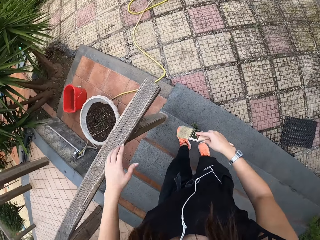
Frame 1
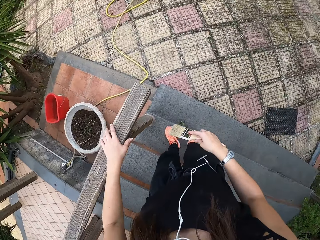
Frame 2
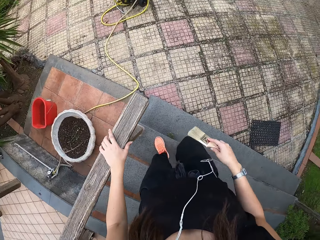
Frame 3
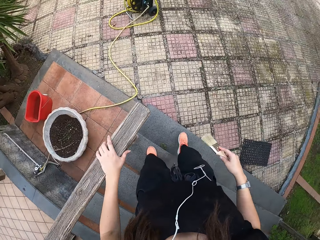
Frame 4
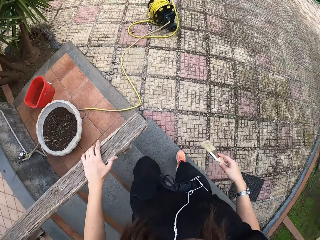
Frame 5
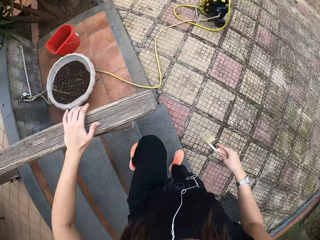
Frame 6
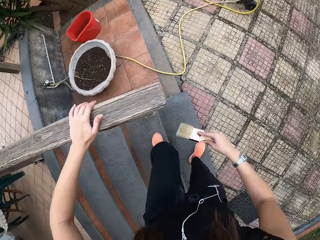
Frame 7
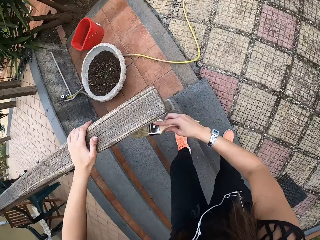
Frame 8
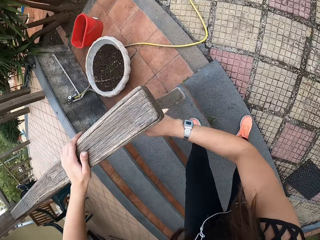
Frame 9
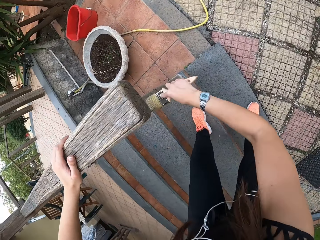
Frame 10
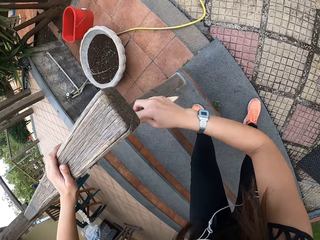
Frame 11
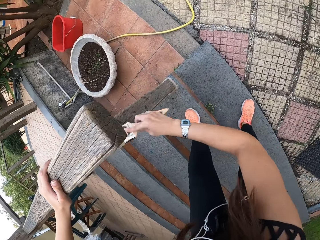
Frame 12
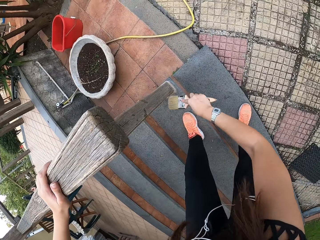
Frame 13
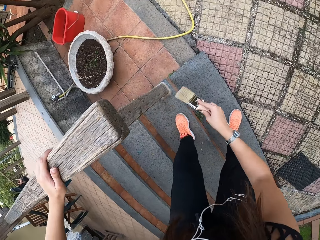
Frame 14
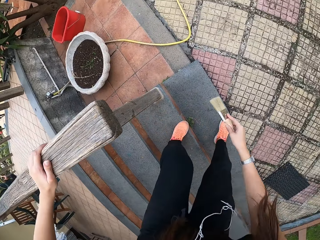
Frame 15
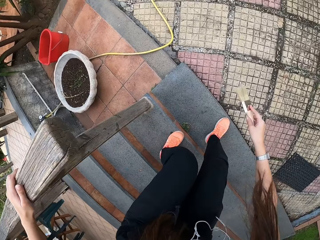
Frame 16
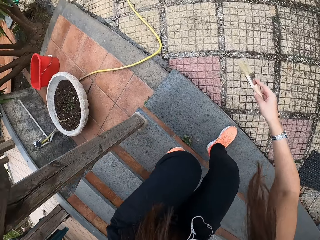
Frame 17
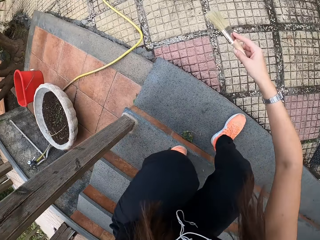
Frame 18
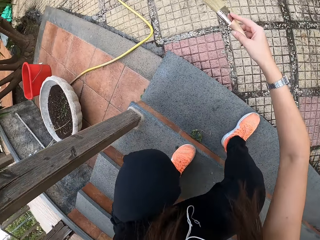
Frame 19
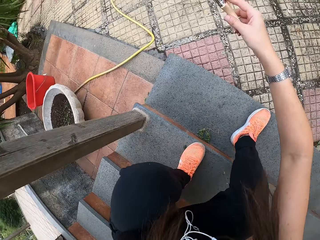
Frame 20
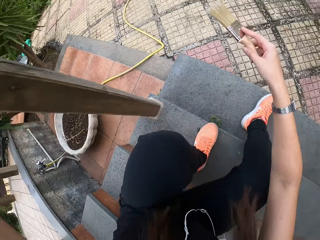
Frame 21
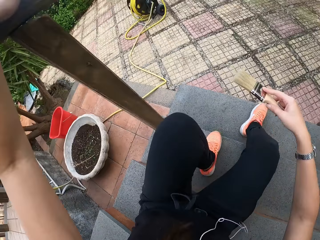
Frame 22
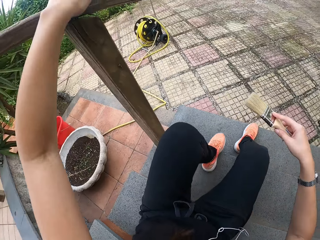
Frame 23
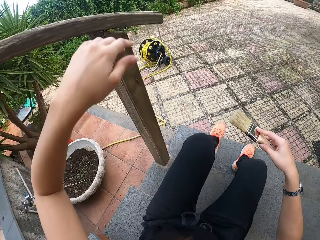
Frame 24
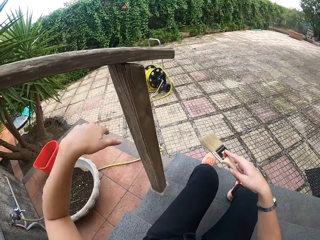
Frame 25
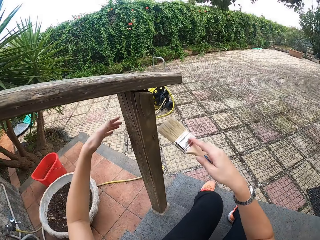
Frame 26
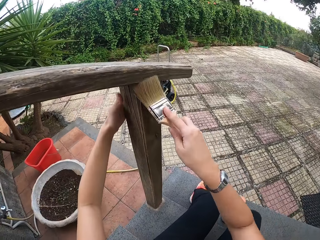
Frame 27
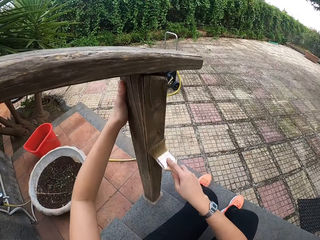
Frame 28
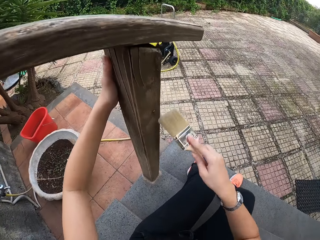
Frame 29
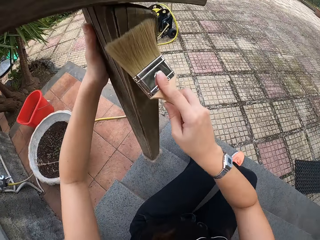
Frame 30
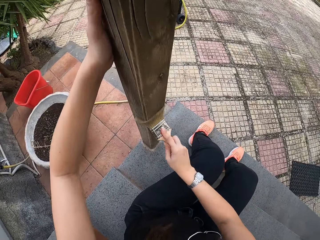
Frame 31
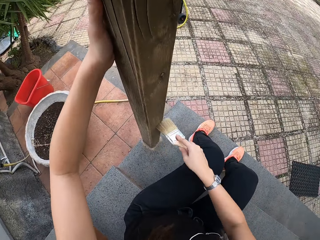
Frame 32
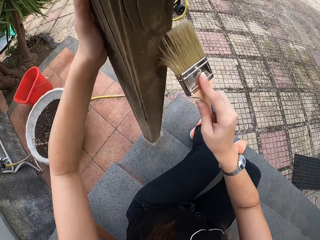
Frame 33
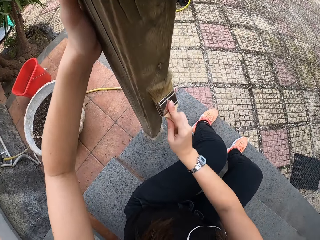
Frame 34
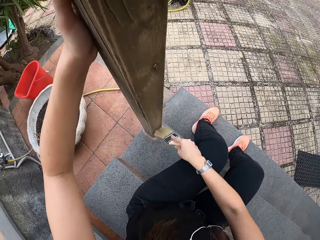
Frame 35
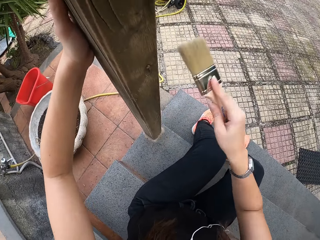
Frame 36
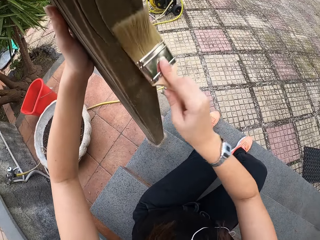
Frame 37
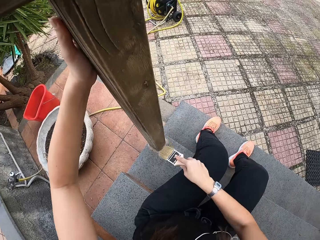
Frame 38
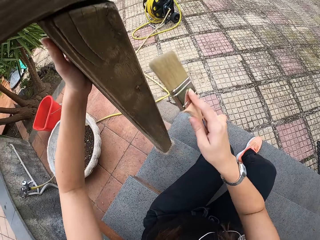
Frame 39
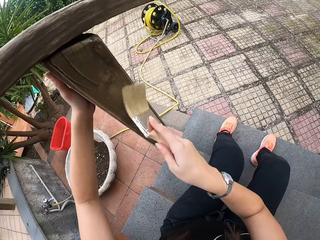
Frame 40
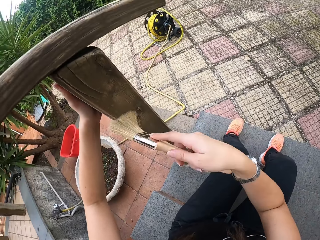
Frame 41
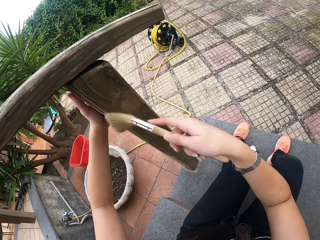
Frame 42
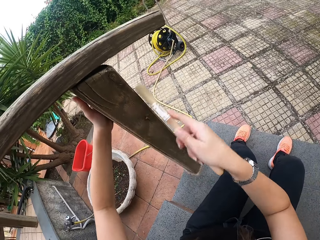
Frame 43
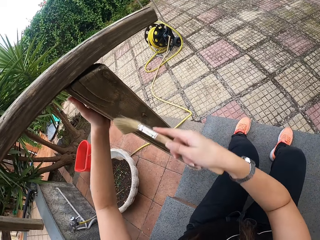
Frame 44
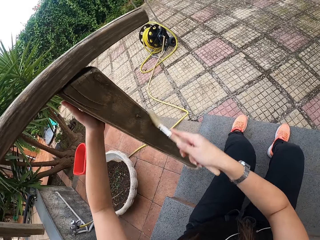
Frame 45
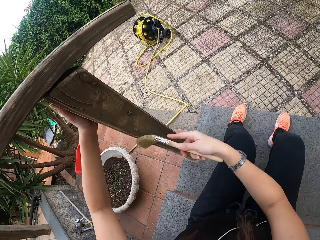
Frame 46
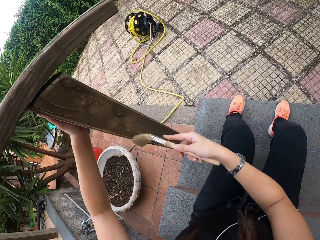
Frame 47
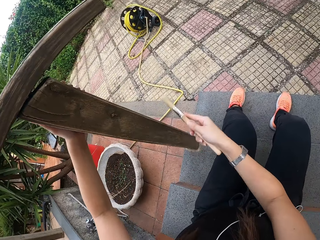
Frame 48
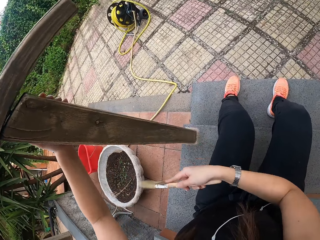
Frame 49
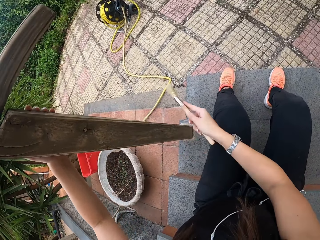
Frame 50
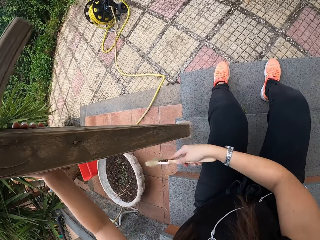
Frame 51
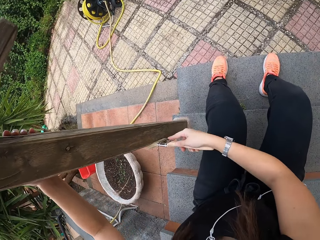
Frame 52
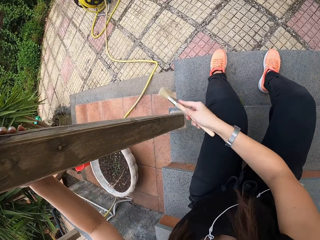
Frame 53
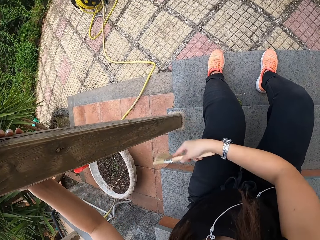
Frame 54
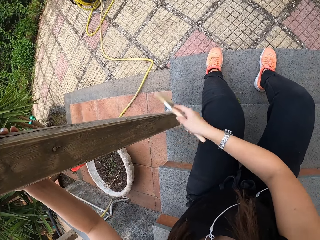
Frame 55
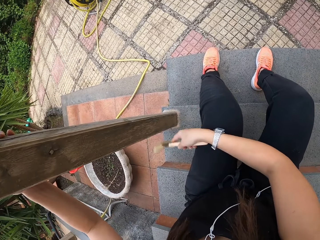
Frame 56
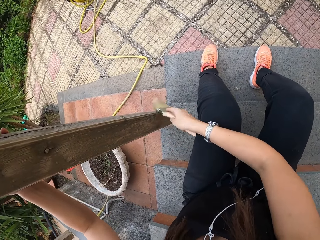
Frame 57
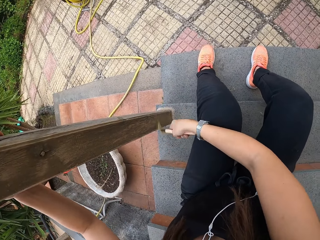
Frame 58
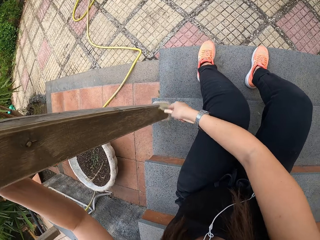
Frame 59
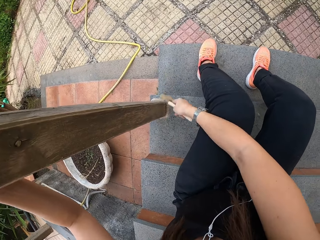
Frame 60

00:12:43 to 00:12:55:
The camera wearer scratches. They step down the stairs. They touch the post. They brush the wood with the paint brush. They bend. They sit on the stairs. They brush the wood with the paint brush. They hold the post.

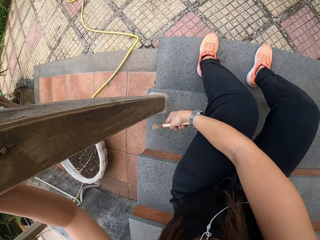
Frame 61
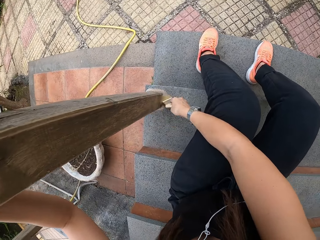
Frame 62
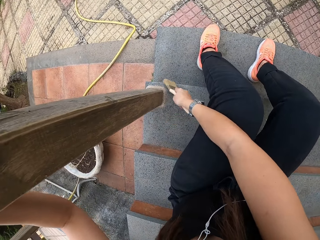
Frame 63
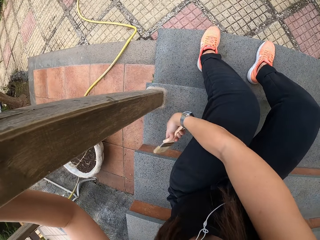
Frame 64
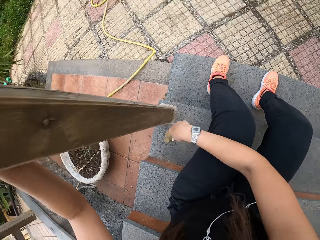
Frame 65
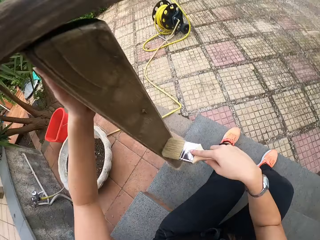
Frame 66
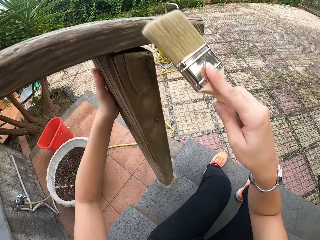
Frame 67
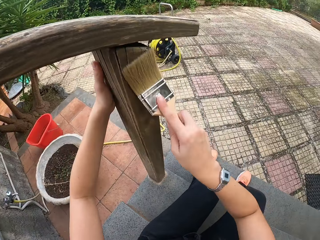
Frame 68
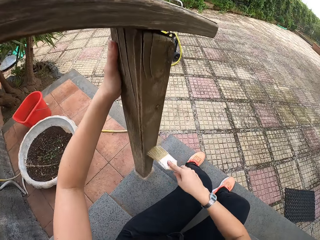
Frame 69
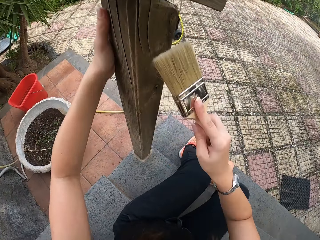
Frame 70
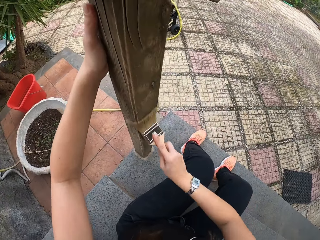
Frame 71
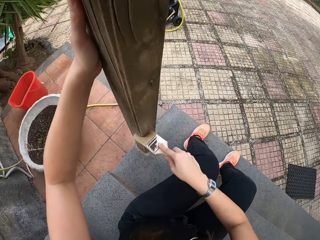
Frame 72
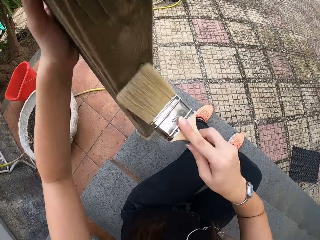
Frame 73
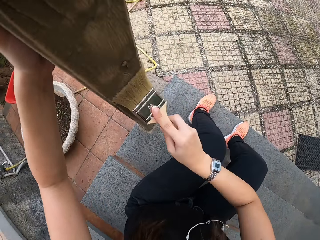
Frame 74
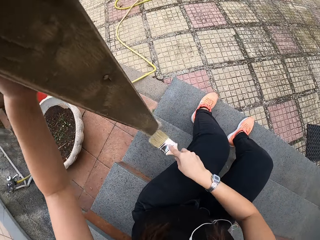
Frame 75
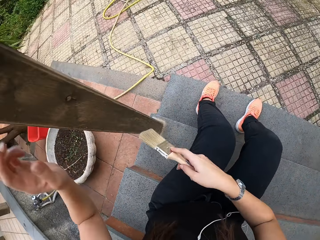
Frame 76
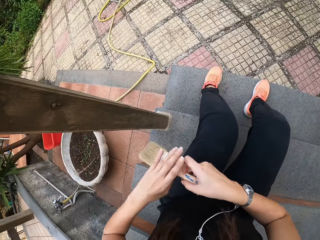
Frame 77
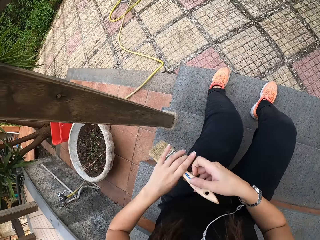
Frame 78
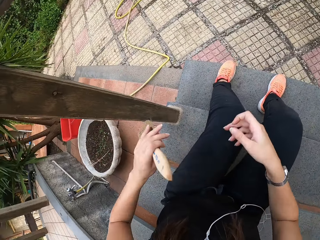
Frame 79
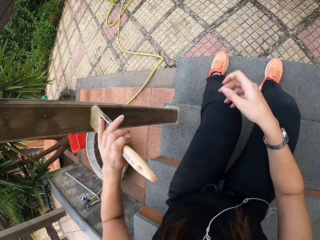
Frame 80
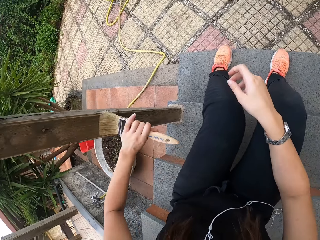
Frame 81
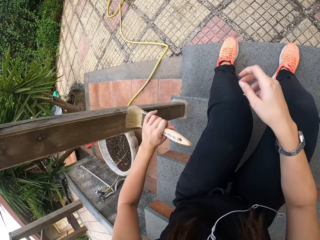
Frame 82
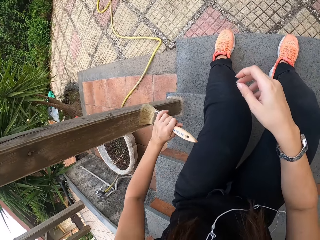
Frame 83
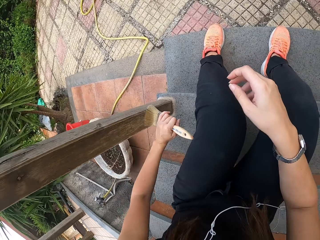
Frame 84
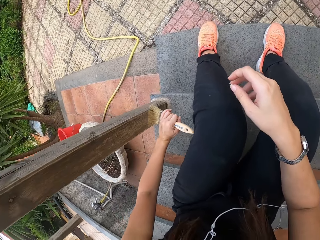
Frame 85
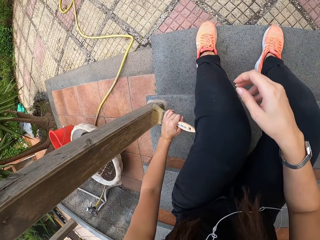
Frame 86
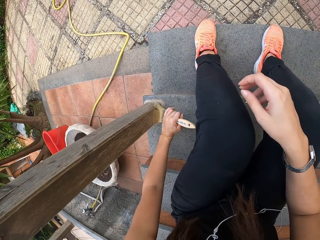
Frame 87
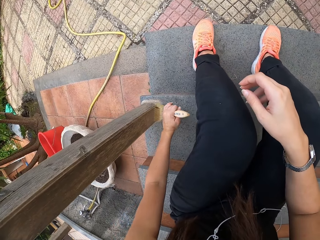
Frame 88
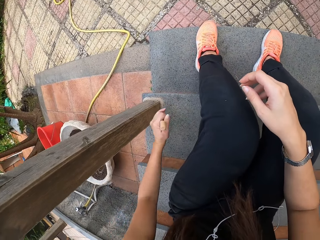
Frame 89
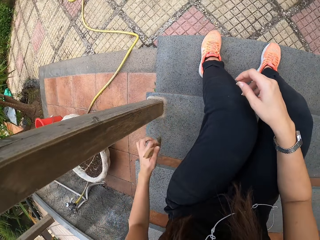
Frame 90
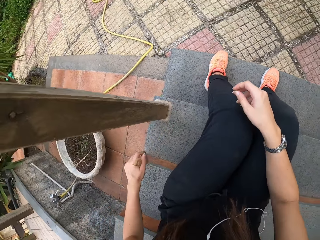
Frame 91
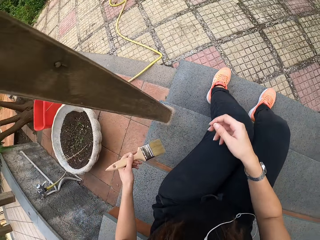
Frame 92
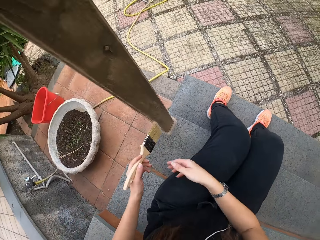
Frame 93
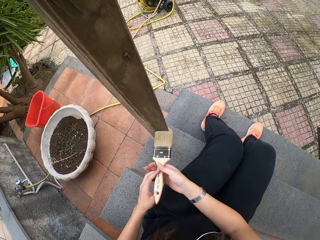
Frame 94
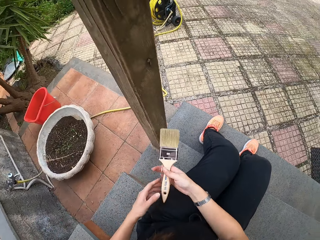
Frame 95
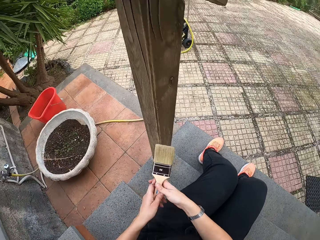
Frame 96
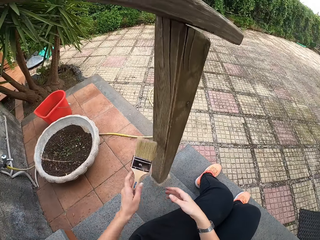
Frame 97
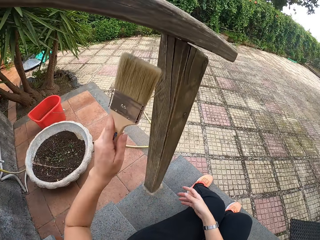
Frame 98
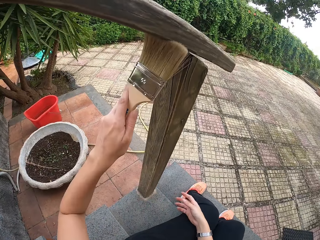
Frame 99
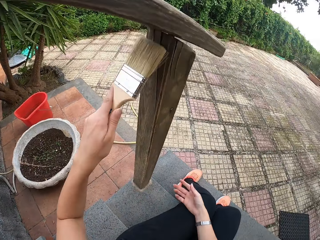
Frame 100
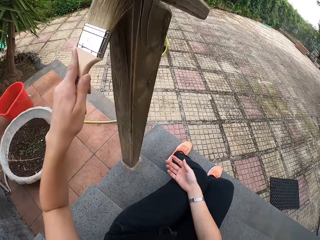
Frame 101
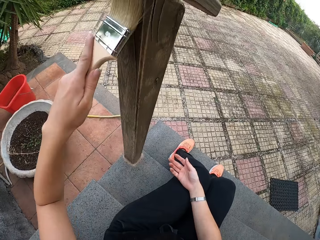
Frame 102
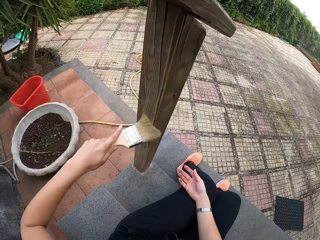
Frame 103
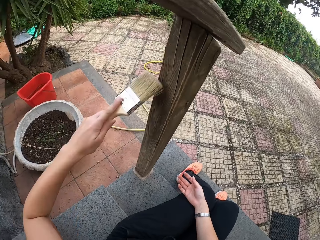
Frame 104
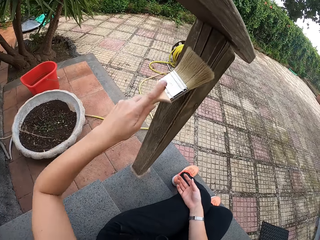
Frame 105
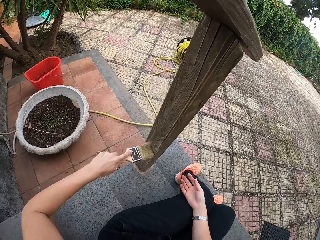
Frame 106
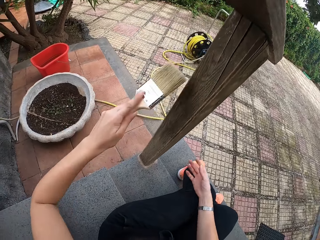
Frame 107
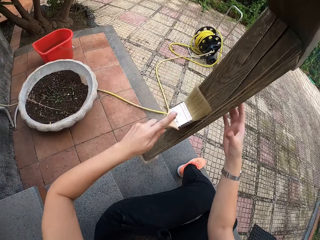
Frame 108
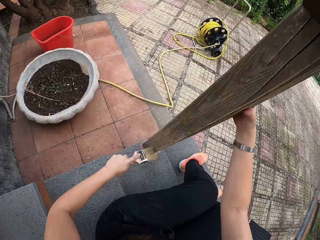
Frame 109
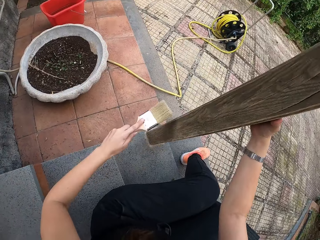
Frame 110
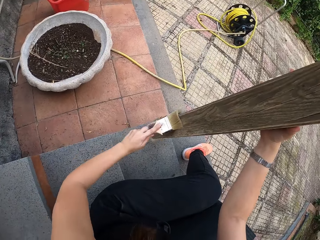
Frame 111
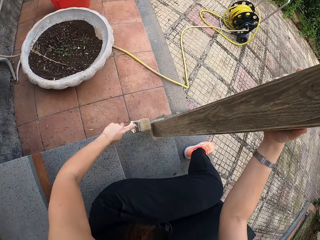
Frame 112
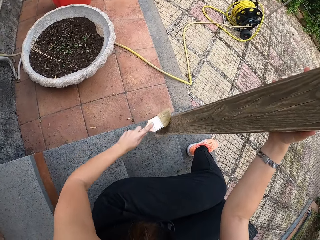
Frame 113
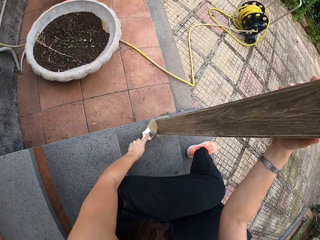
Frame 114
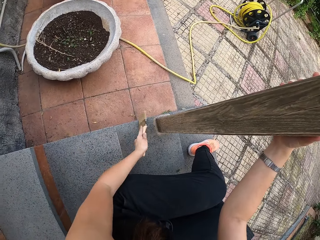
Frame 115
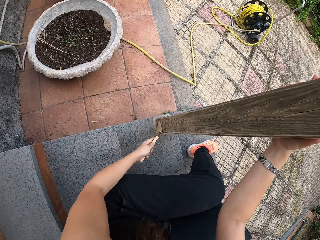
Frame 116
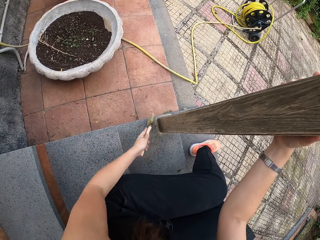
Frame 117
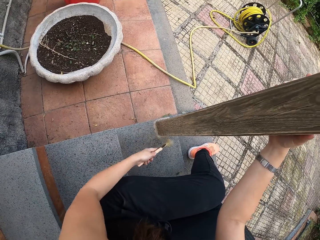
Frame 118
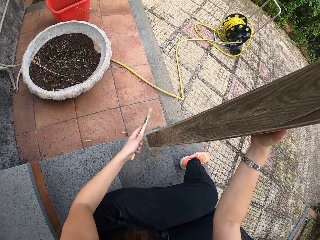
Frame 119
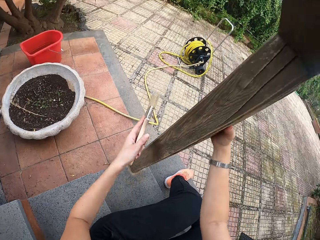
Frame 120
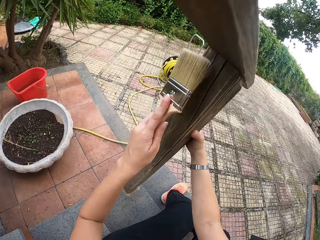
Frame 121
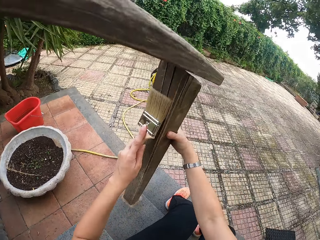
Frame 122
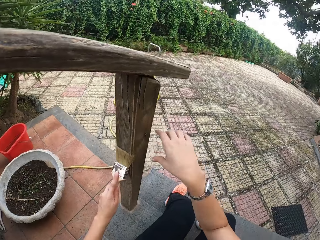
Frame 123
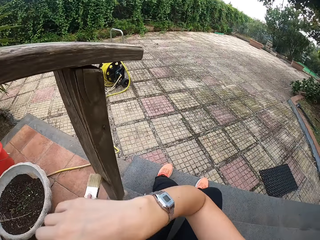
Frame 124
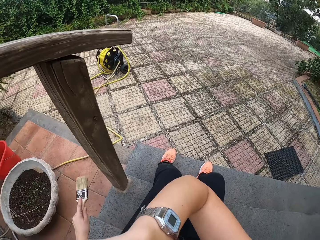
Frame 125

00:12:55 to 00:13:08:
The camera wearer transfers the paint brush to the left hand. They brush the wood with the paint brush. They adjust the paint brush. They brush the wood with the paint brush. They touch the post. They brush.
